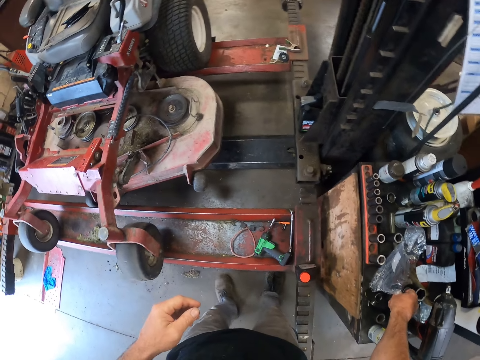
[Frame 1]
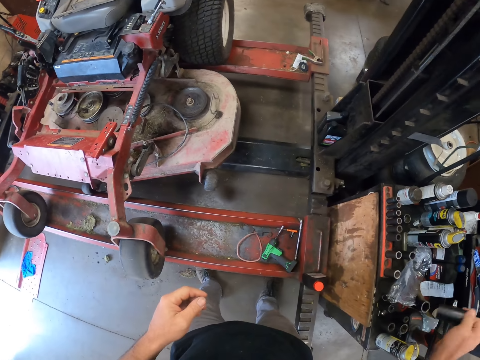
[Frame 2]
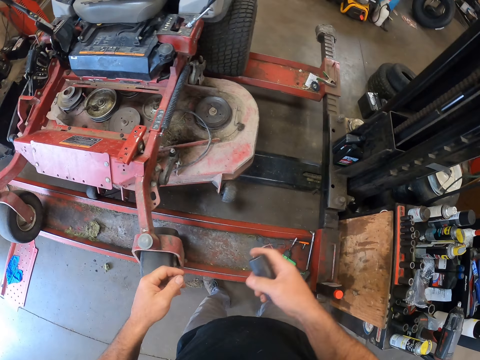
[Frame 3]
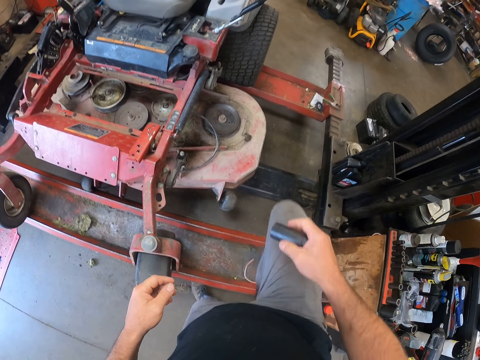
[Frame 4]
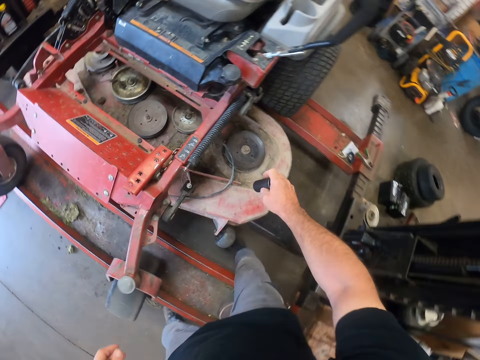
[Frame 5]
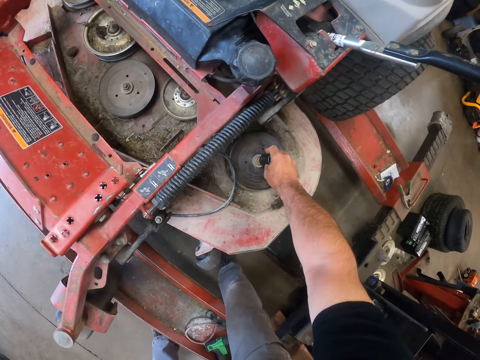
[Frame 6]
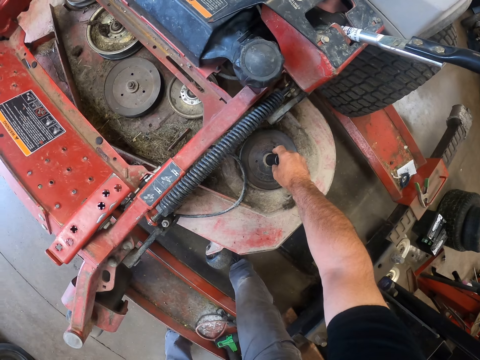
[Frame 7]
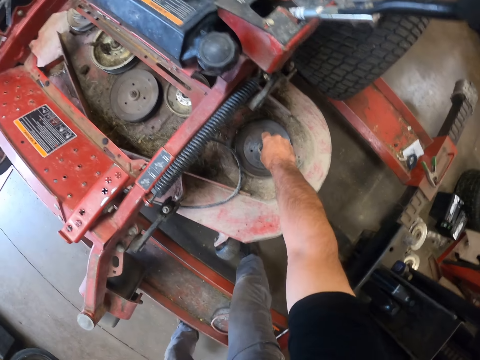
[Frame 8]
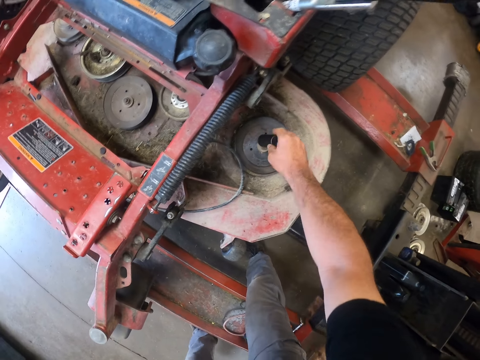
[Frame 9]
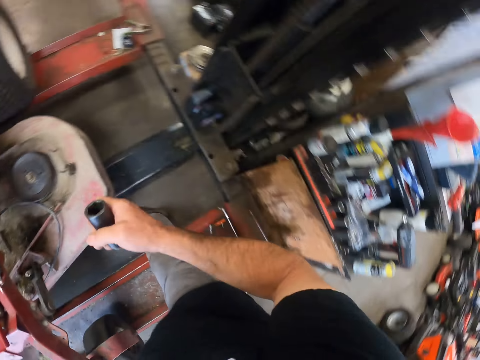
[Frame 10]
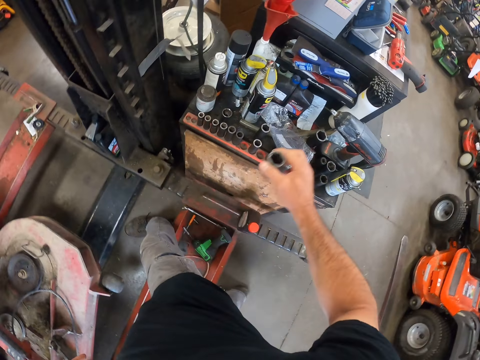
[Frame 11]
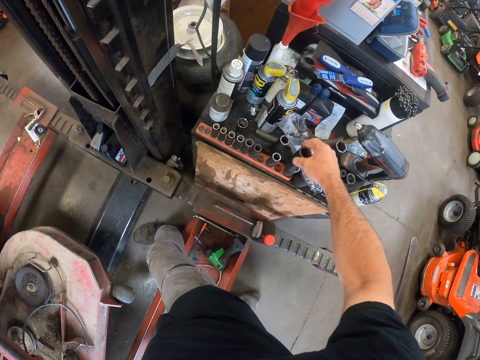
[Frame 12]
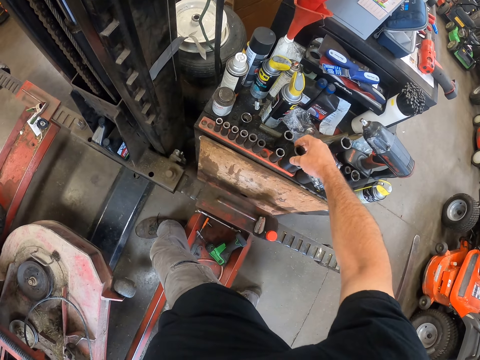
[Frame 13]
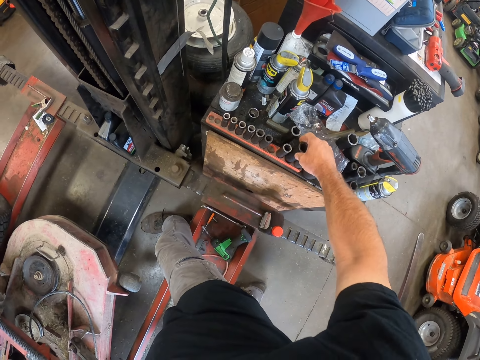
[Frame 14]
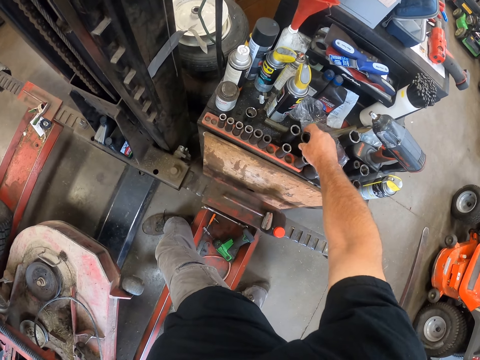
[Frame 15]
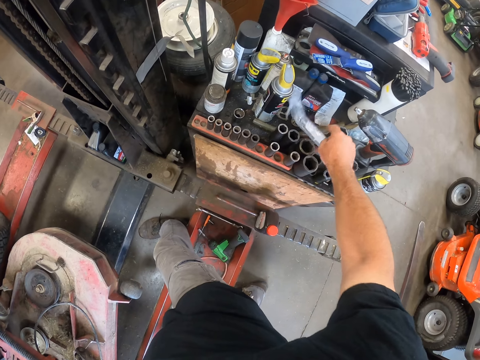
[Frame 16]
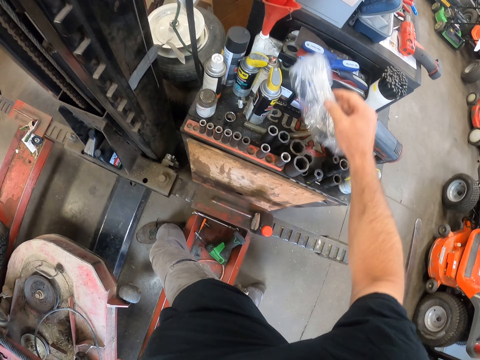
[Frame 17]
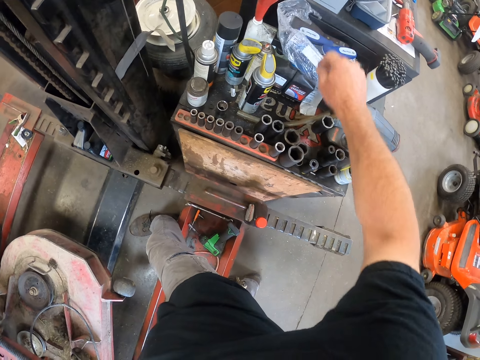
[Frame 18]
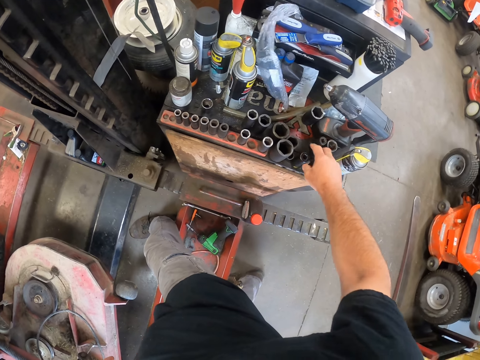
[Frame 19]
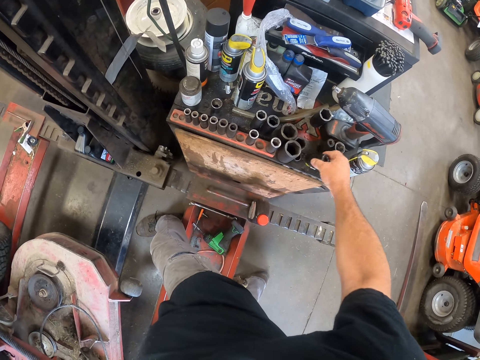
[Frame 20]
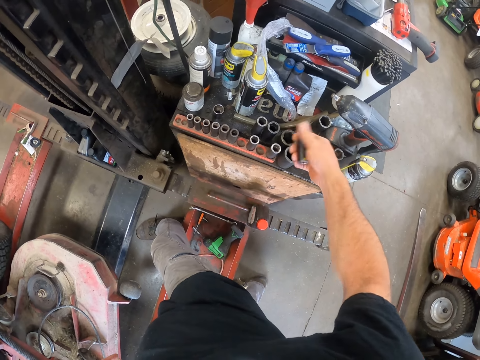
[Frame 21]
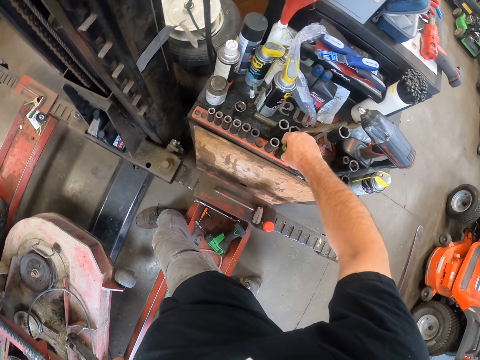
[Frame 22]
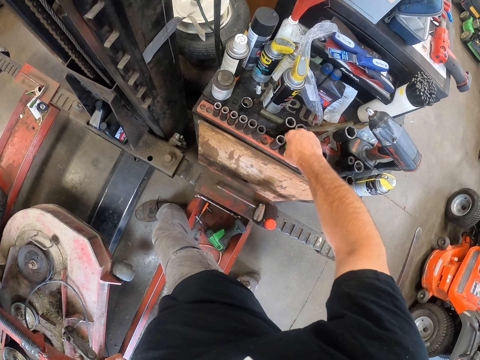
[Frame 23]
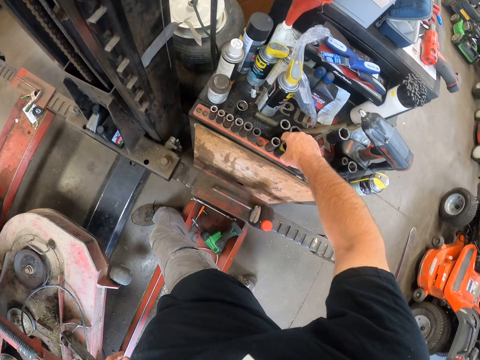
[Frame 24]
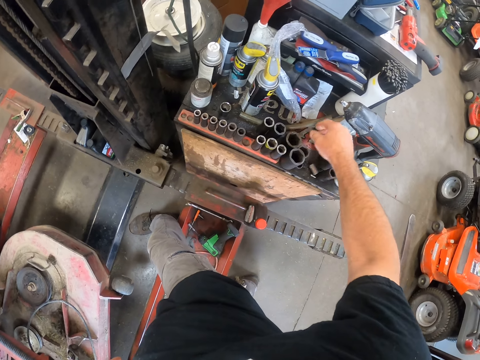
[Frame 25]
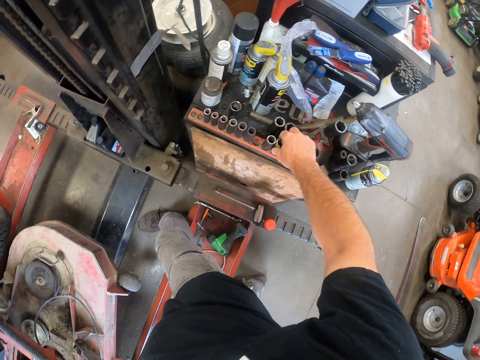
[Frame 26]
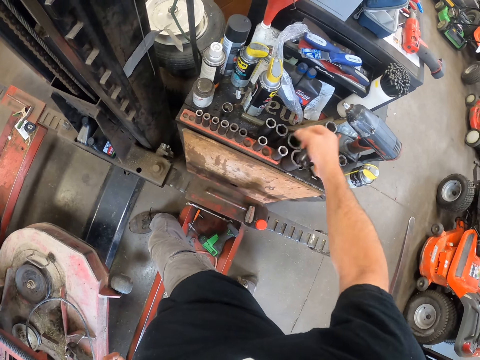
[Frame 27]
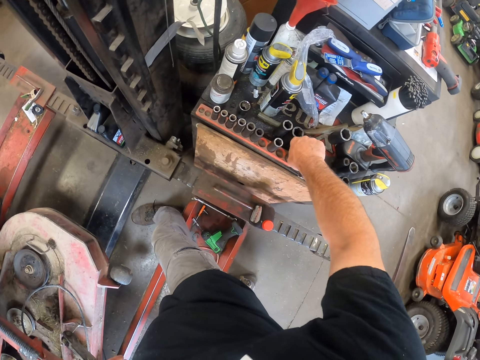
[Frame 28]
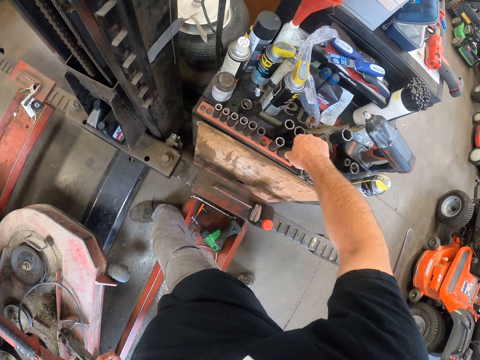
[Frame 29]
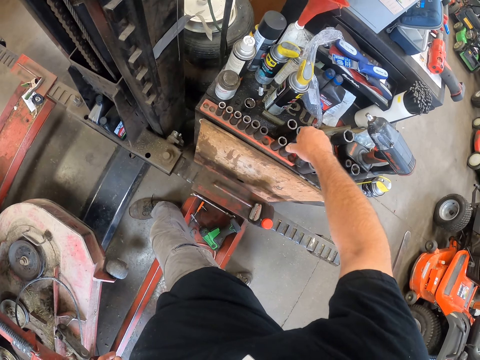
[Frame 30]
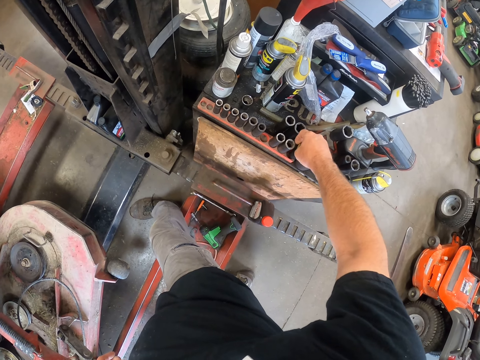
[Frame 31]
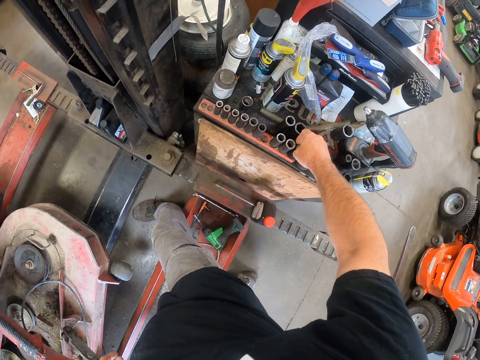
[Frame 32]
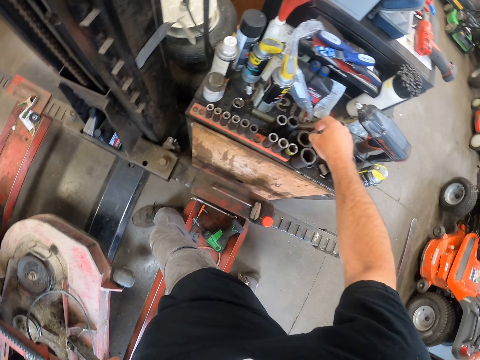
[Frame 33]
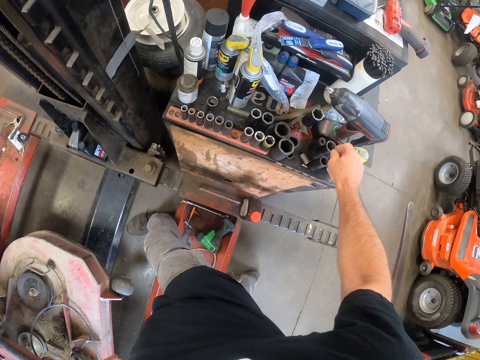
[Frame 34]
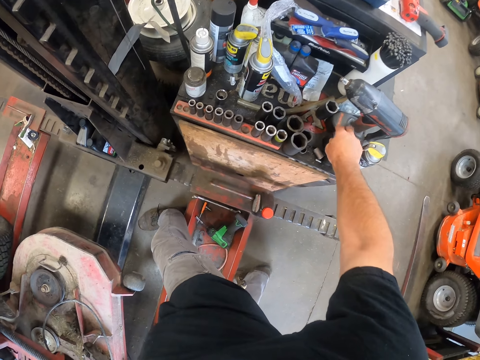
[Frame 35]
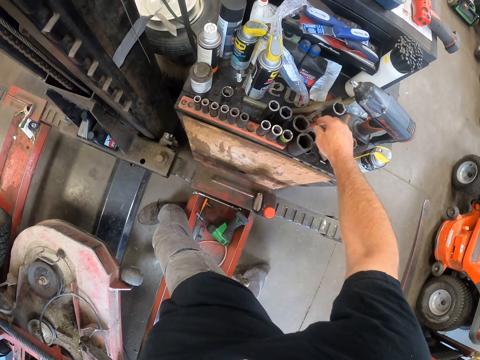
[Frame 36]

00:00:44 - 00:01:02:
The camera wearer picks up a plug spanner or impact wrench chuck from the table. They loosen the rotor bolt with the plug spanner. They put the impact wrench chuck on the bolt. They return the impact wrench chuck. They pick up the nylon on the plug spanner. They move the polythene paper. They throw the nylon back on the plug spanner. They pick up the plug spanner on the table. They move the impact wrench chuck. They arrange the plug spanner inside the rack. They move the impact wrench chuck.

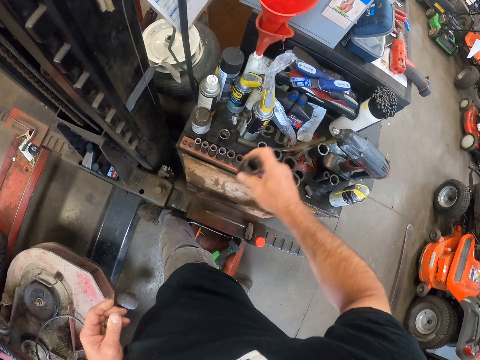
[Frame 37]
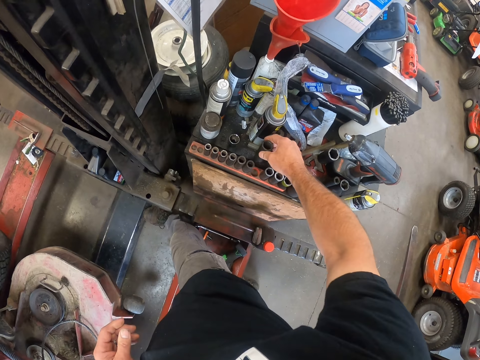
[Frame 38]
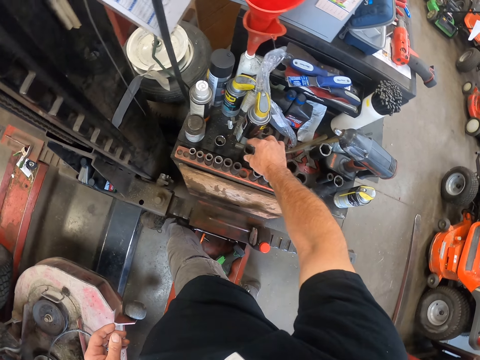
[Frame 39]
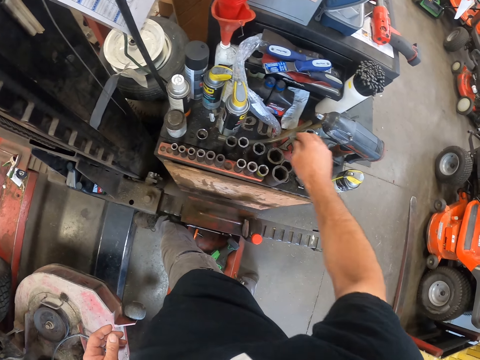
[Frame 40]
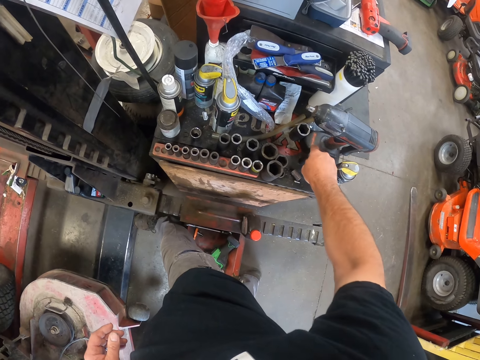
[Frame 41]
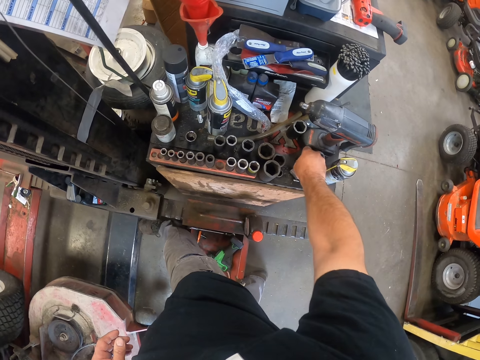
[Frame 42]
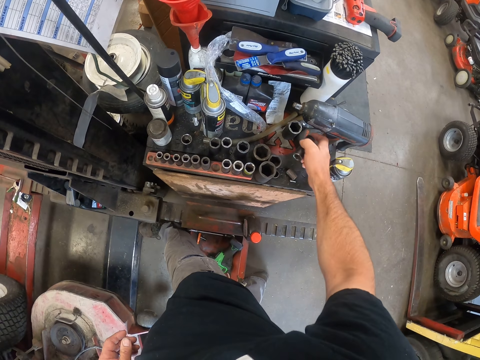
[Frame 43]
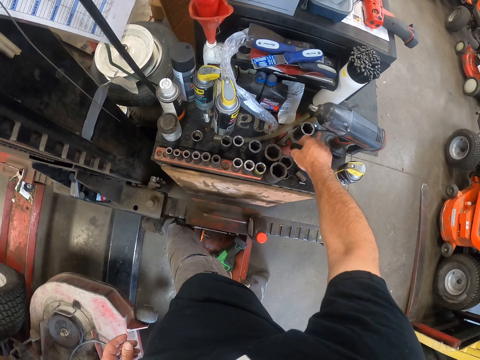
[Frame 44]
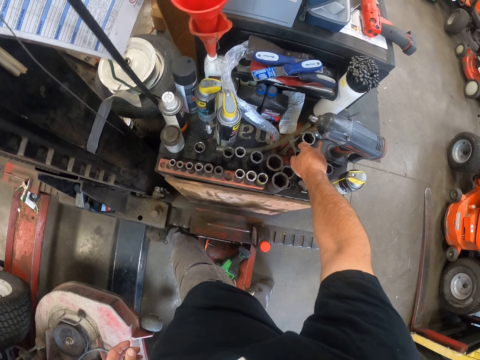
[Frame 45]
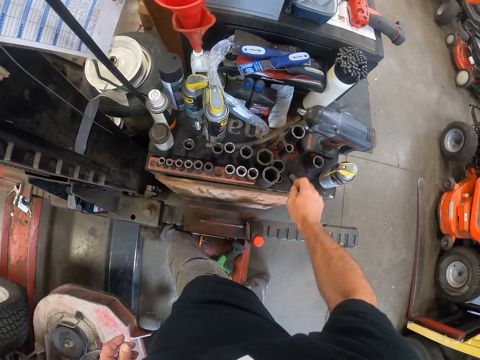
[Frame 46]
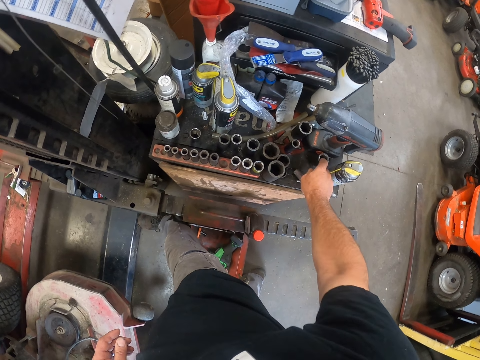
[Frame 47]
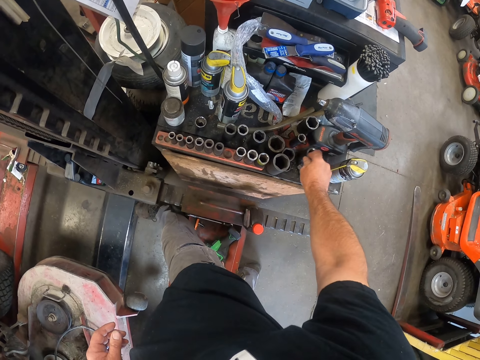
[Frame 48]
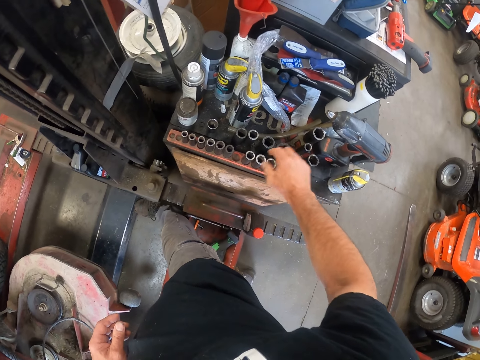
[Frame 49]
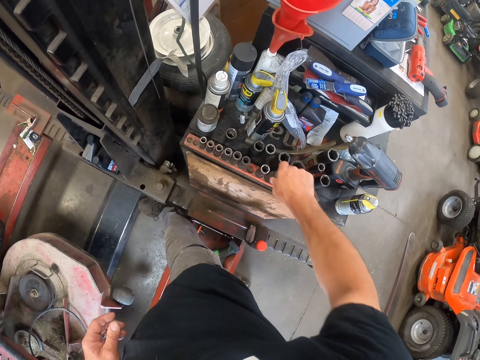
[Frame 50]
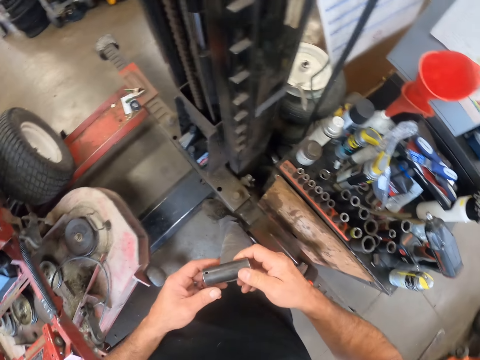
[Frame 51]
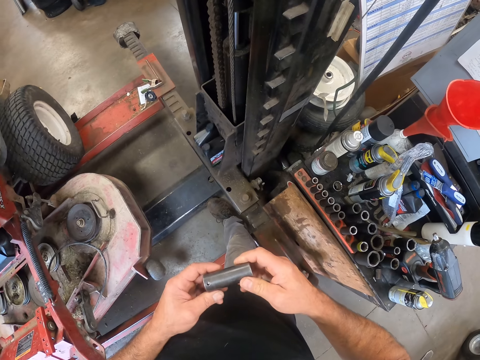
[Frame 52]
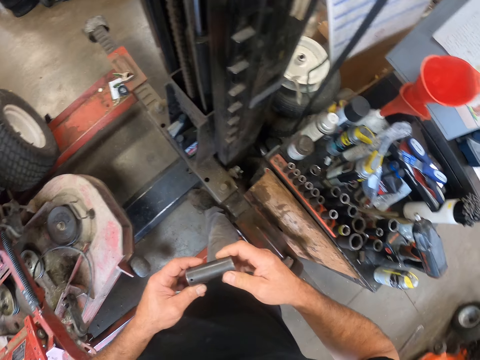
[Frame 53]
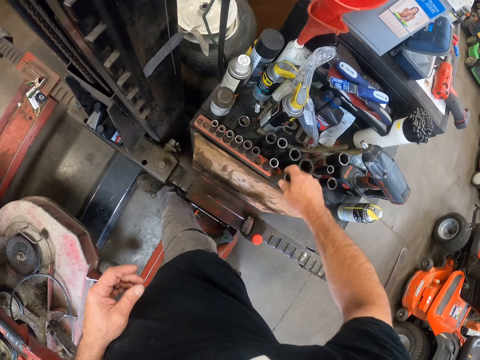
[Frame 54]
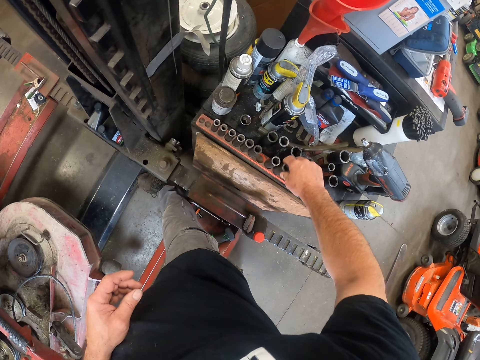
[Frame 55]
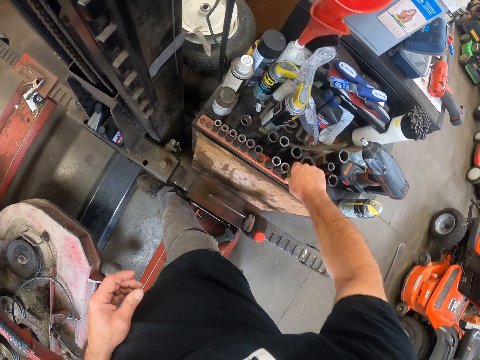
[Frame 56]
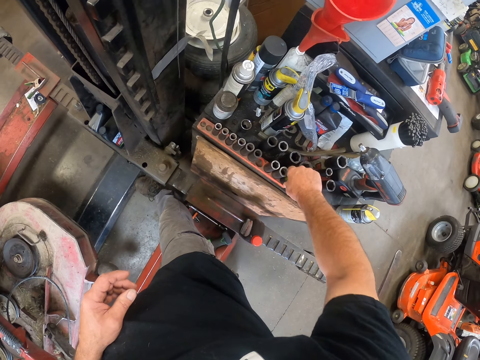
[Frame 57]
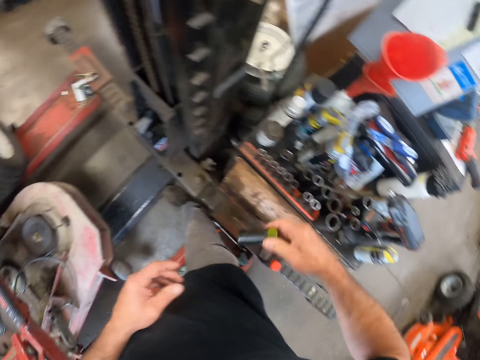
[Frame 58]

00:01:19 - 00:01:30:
The camera wearer returns the plug spanner or impact wrench chuck back to the table. He checks the plug spanner on the table. He moves the impact wrench chuck. He moves the impact wrench chuck again. He picks up the plug spanner from the rack. He checks the plug spanner in his hands. He returns the plug spanner back to the rack. He picks up another plug spanner from the rack.
